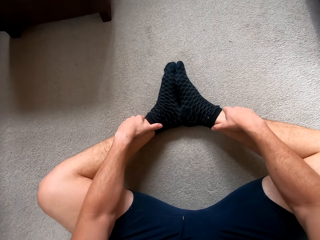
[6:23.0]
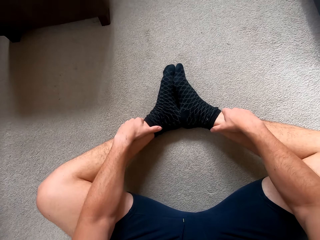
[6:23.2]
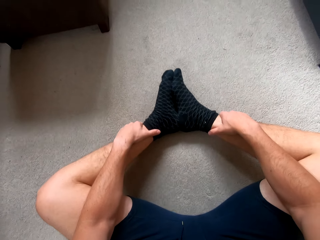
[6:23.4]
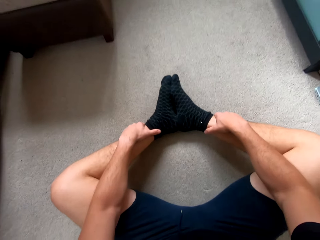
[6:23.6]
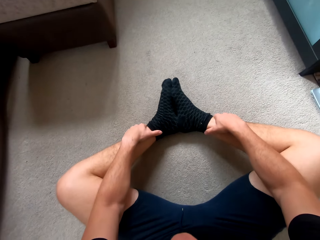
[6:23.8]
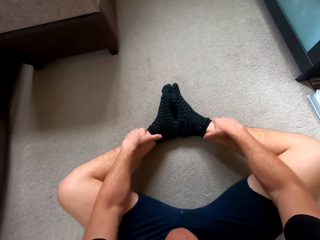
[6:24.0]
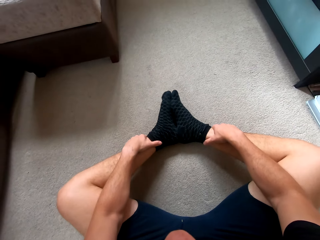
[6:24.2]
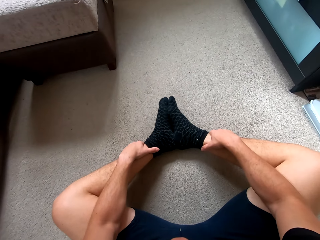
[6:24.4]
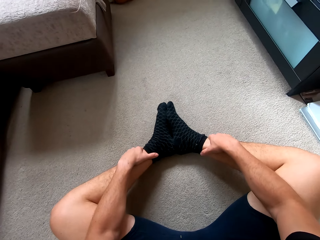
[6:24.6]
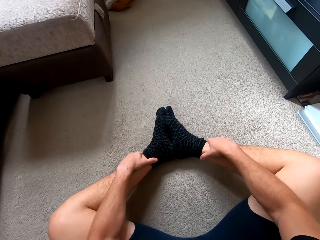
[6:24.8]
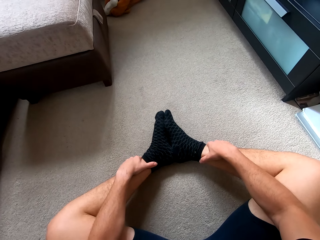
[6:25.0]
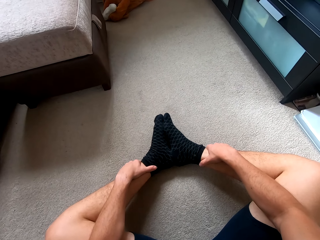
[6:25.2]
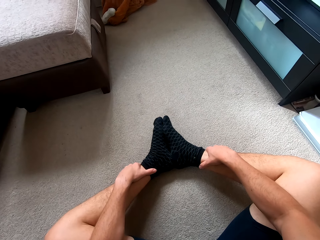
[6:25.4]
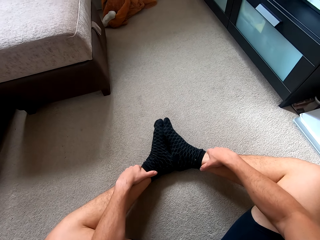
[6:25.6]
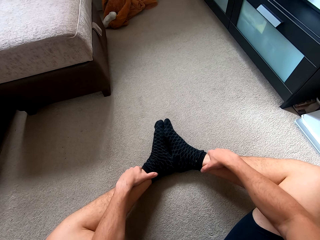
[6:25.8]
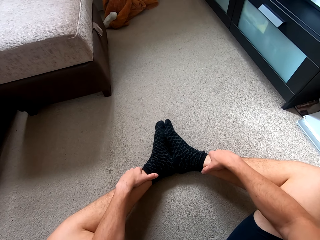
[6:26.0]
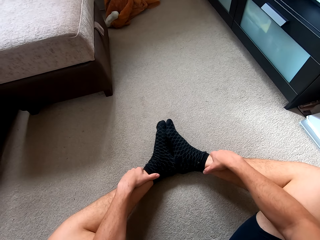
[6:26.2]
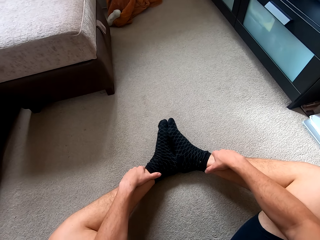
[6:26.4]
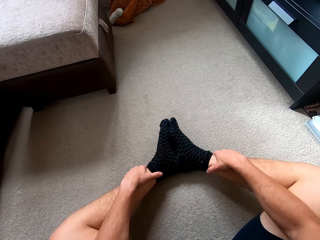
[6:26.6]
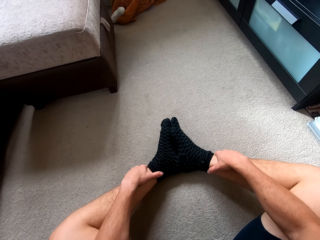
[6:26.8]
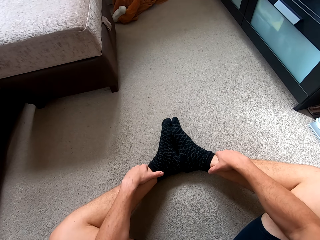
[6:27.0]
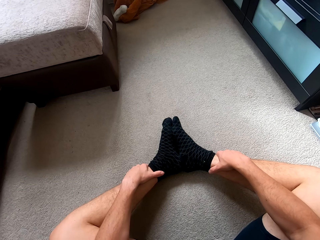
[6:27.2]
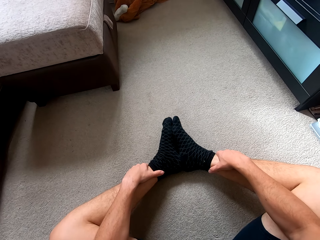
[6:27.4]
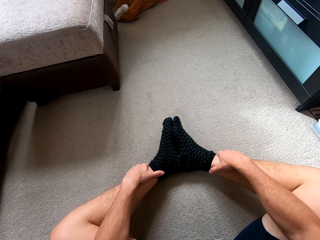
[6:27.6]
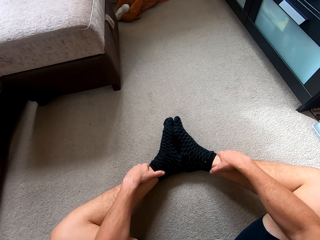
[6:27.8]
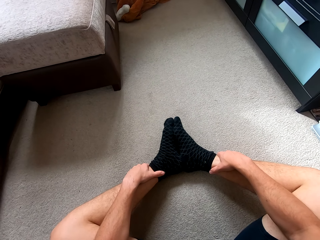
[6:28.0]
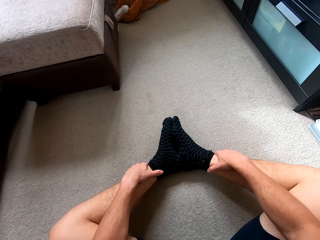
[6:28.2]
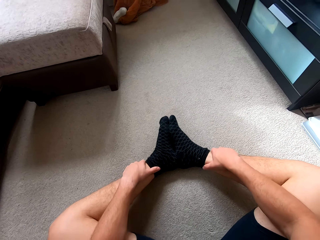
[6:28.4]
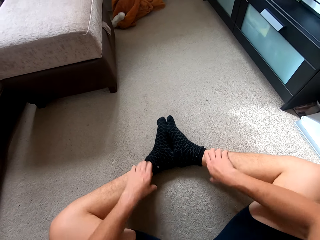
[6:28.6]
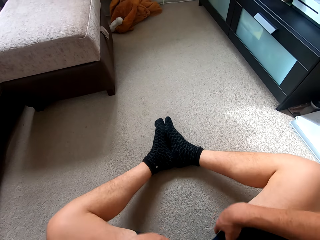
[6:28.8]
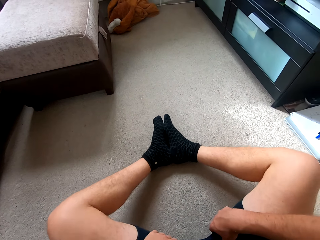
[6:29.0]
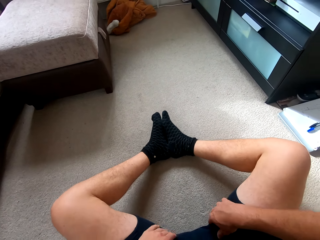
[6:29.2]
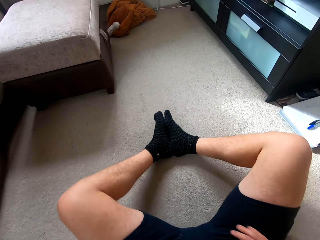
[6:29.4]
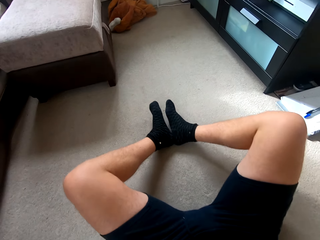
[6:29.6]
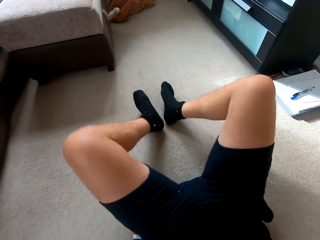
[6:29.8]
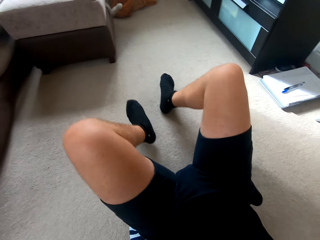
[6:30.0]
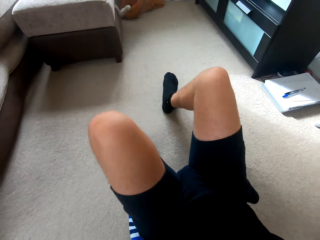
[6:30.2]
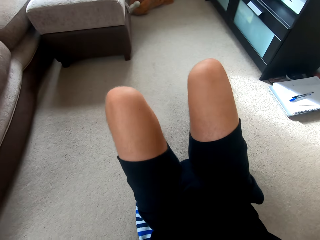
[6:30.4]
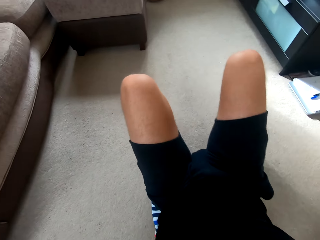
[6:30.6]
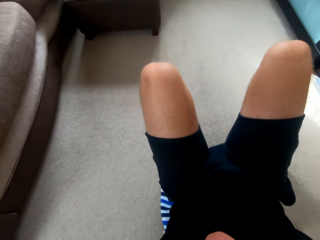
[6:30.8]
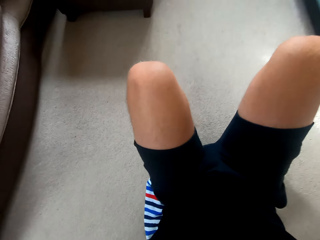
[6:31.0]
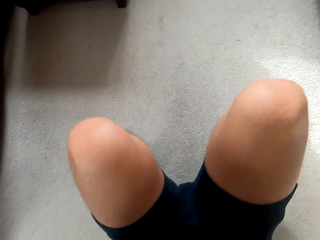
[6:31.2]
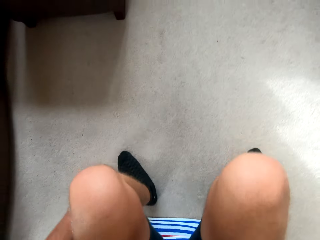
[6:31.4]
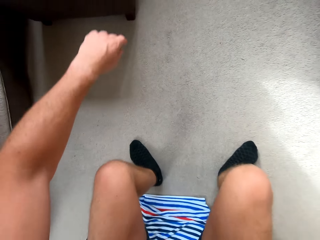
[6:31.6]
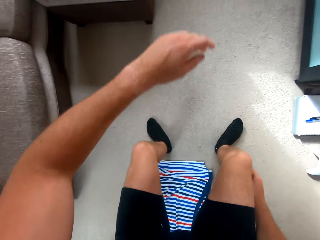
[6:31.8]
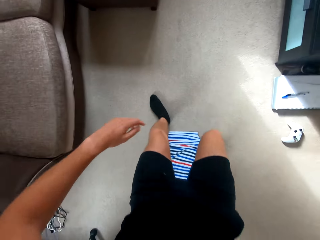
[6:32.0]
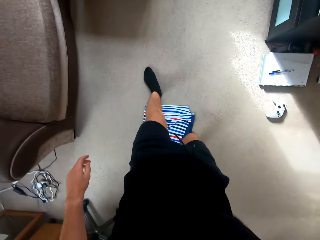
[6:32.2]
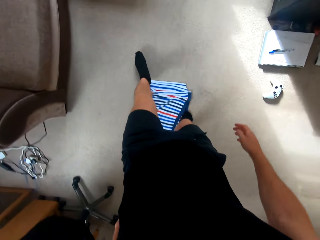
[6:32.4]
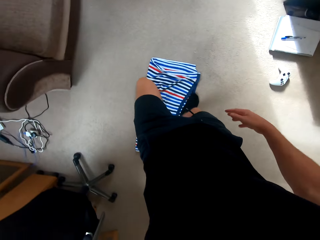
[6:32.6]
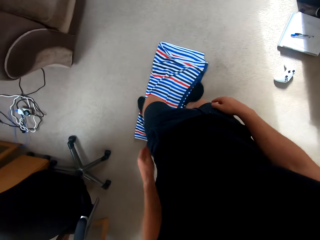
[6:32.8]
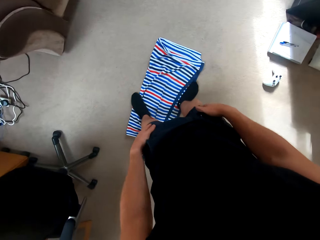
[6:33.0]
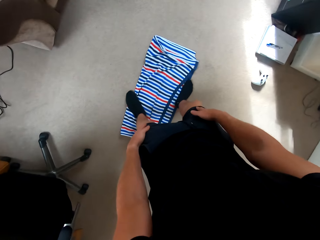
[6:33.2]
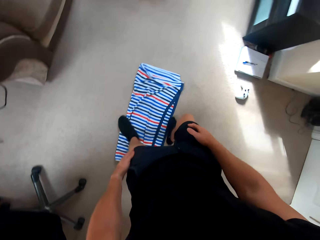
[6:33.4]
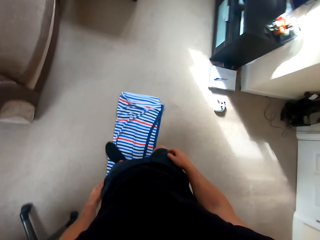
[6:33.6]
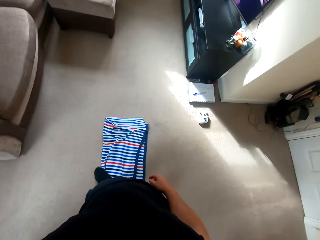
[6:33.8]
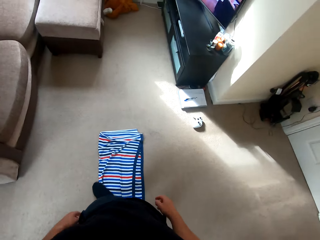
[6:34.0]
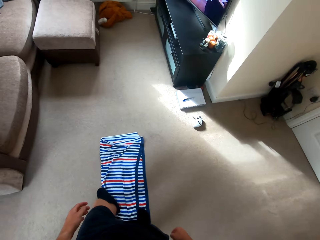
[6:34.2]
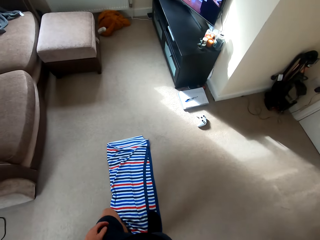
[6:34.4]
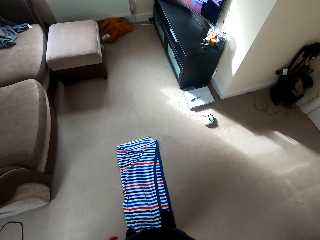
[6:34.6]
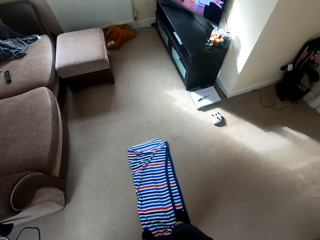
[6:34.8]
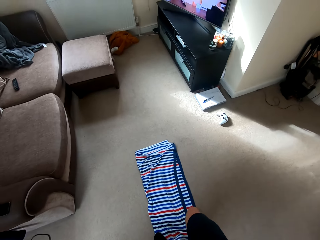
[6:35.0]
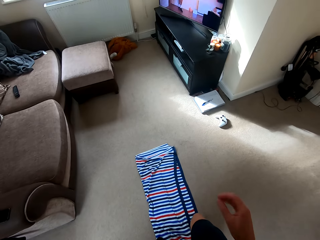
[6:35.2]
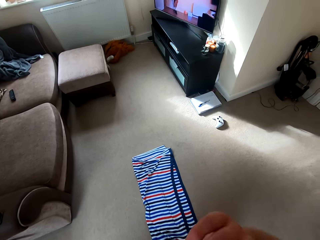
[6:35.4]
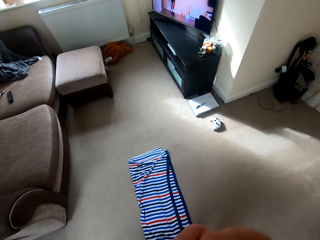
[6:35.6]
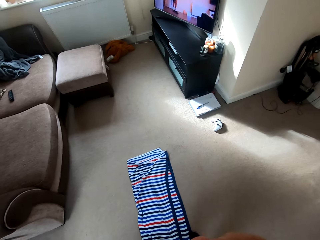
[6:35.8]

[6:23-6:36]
The camera wearer stands up.

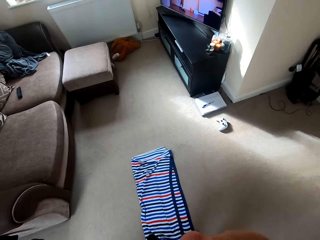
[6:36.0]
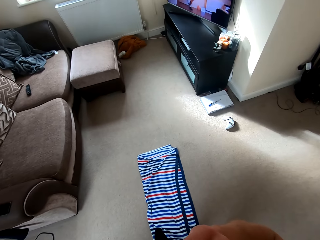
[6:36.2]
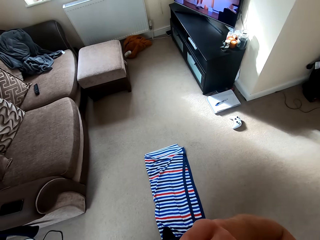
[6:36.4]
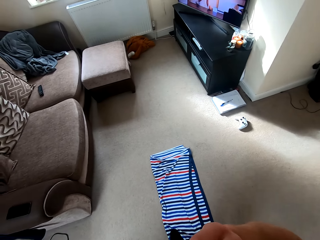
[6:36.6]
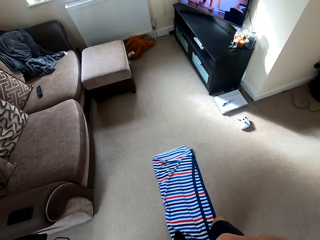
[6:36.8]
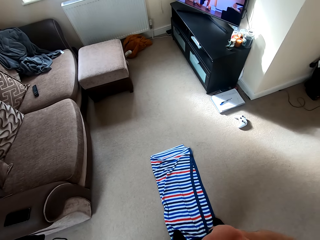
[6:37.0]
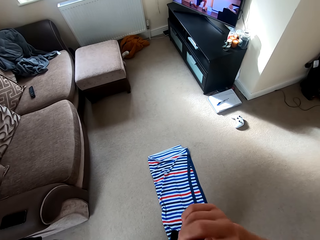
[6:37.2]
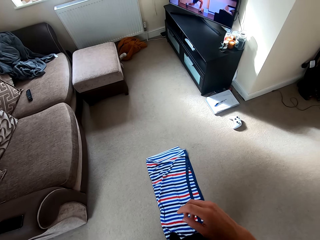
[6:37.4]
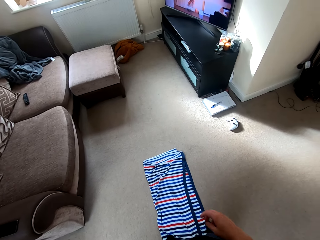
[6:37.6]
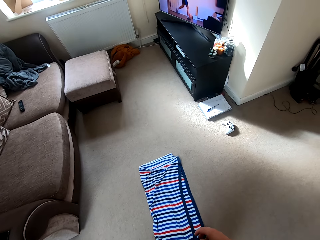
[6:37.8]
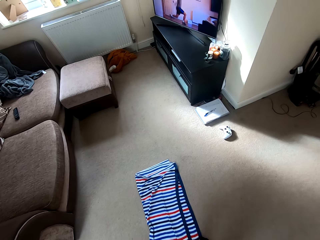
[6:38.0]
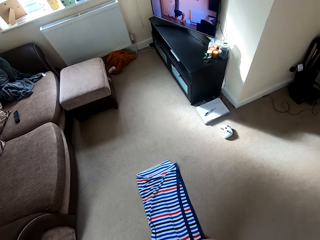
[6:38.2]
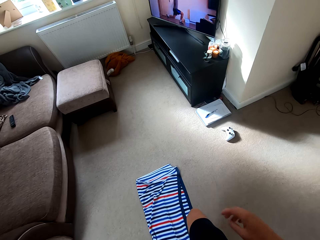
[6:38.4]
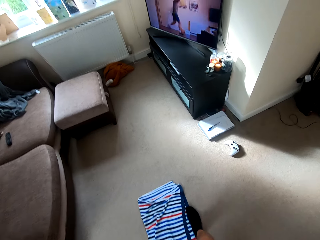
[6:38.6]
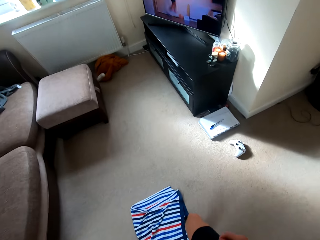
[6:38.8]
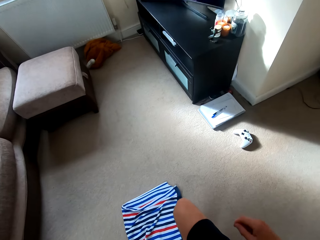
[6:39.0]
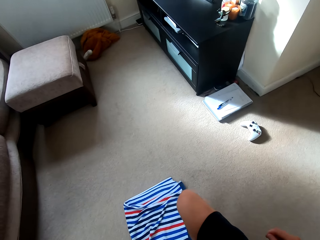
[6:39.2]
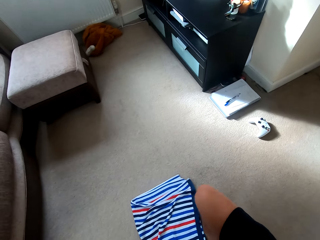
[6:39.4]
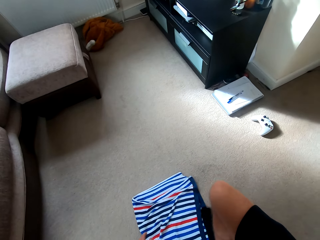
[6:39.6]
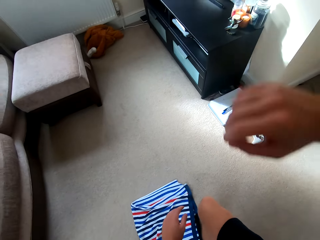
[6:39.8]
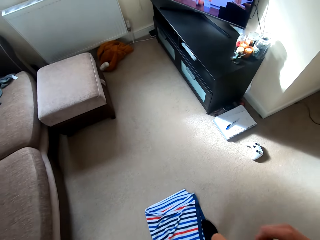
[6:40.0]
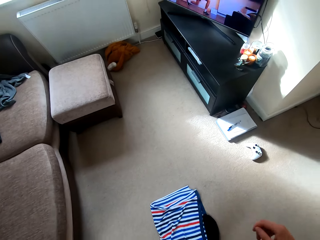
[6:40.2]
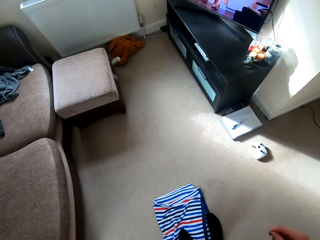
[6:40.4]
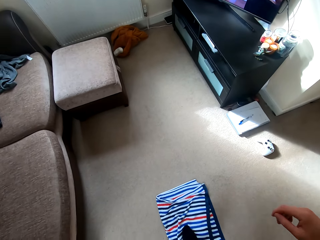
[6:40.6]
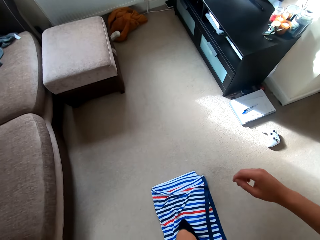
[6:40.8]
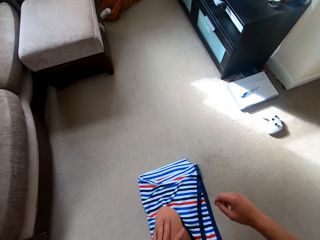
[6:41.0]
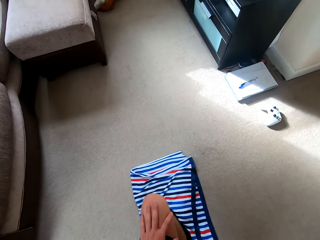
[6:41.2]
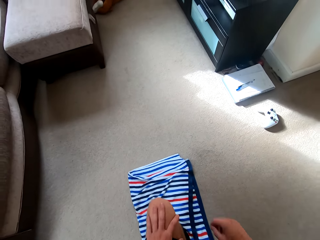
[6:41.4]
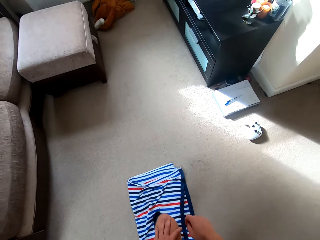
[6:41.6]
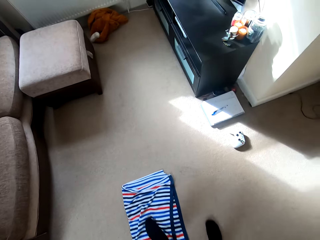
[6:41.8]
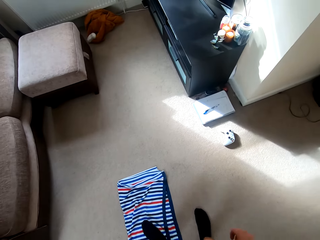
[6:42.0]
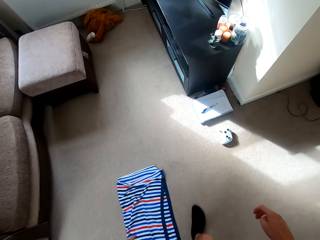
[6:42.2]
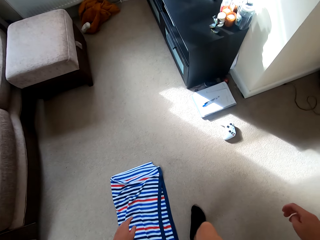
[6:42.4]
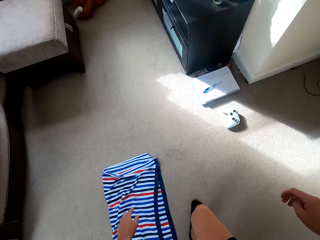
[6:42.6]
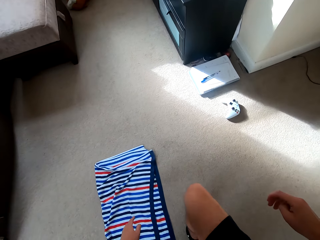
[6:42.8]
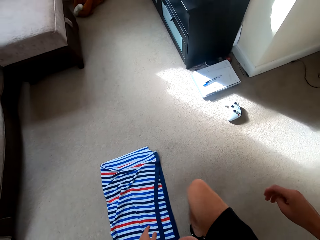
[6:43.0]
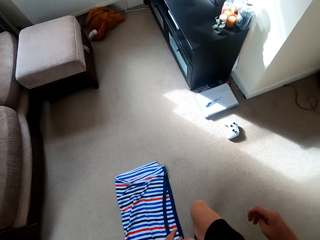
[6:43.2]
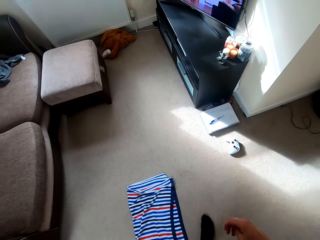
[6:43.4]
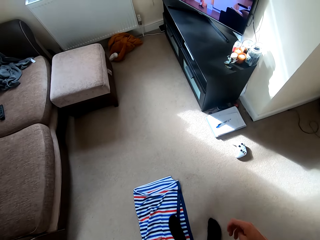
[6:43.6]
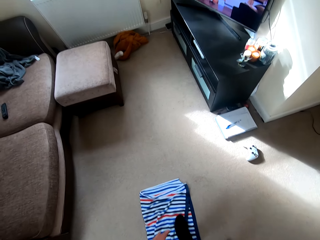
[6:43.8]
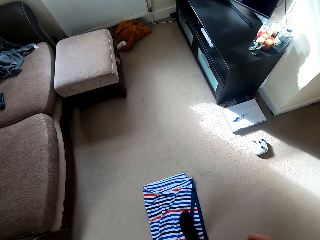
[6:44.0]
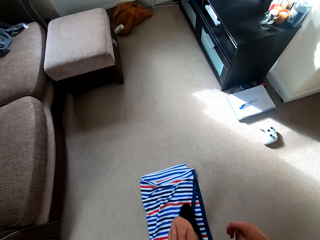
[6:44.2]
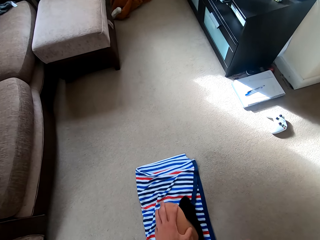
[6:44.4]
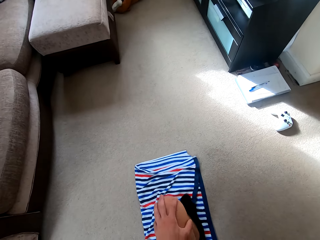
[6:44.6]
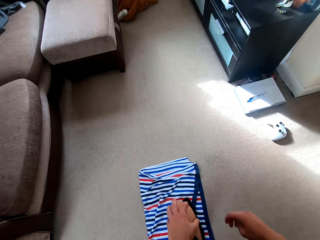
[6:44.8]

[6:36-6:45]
The camera wearer does the push ups.
